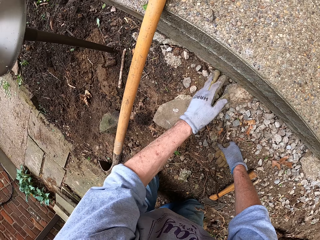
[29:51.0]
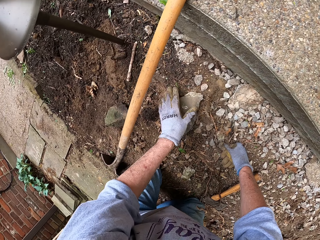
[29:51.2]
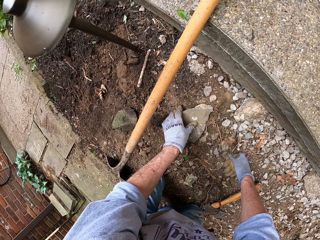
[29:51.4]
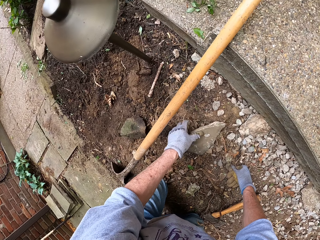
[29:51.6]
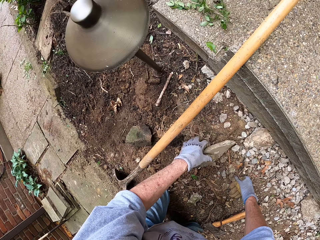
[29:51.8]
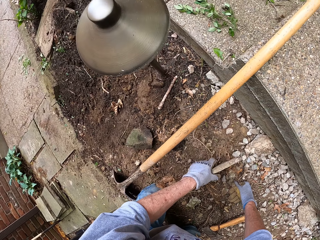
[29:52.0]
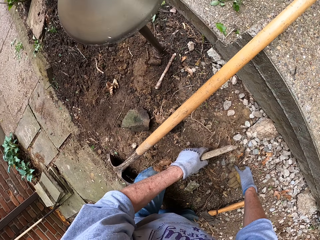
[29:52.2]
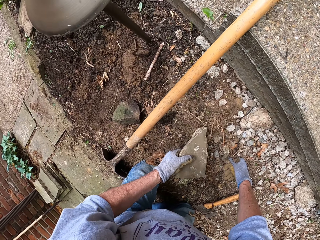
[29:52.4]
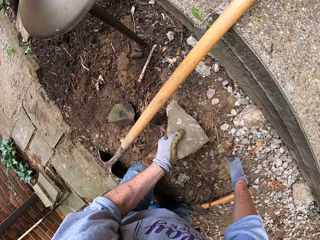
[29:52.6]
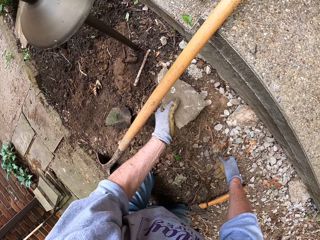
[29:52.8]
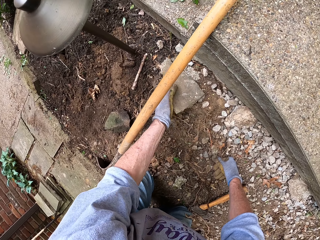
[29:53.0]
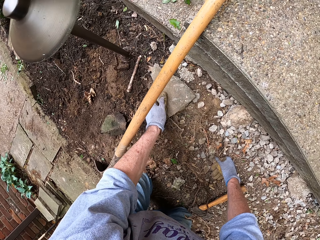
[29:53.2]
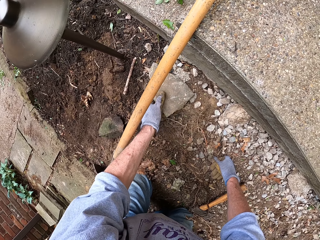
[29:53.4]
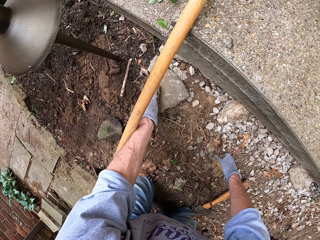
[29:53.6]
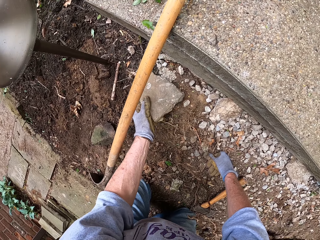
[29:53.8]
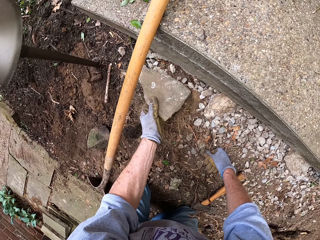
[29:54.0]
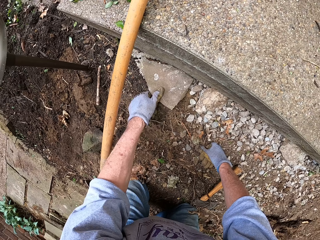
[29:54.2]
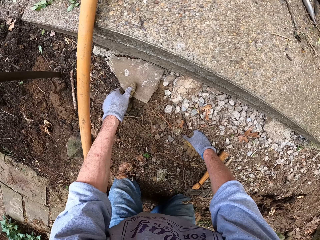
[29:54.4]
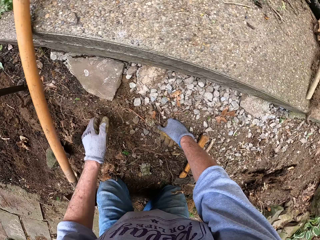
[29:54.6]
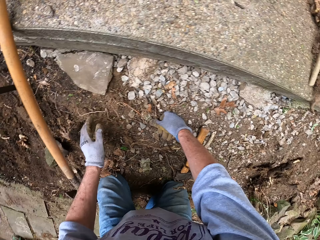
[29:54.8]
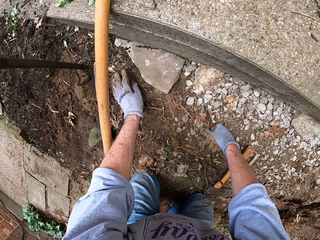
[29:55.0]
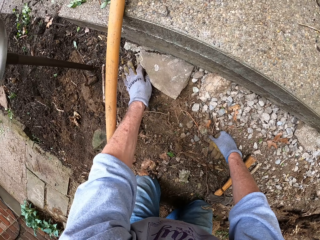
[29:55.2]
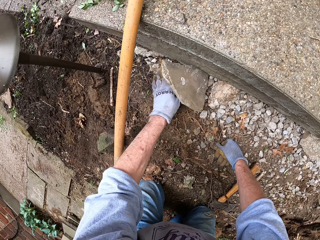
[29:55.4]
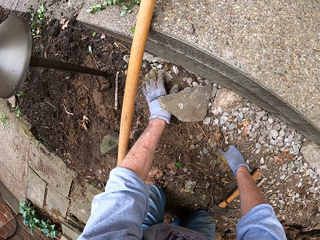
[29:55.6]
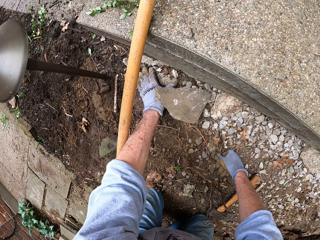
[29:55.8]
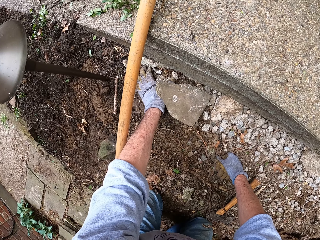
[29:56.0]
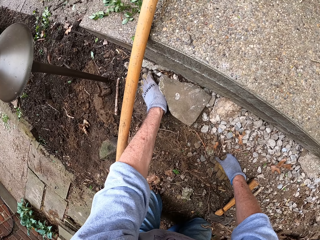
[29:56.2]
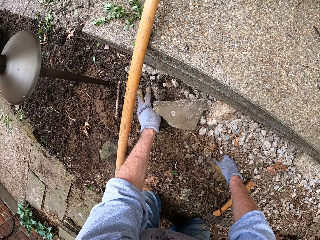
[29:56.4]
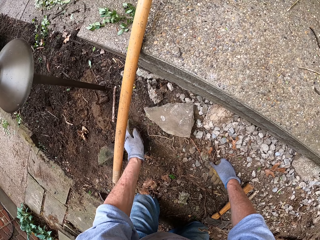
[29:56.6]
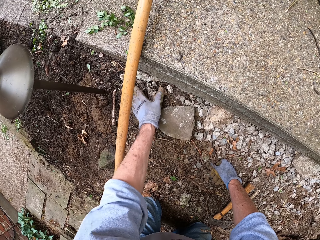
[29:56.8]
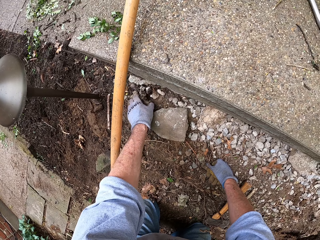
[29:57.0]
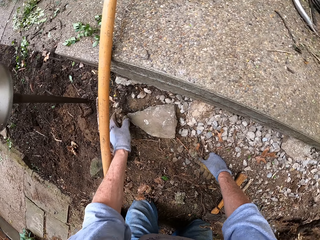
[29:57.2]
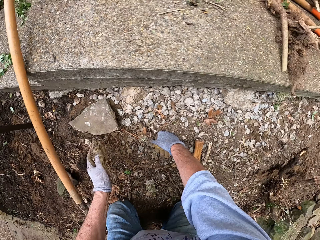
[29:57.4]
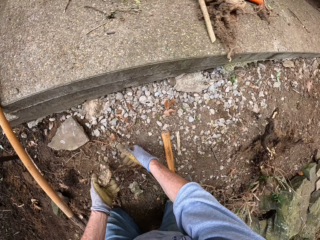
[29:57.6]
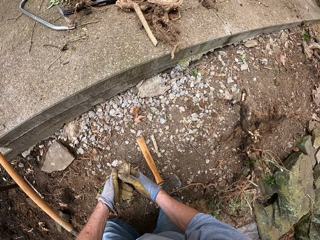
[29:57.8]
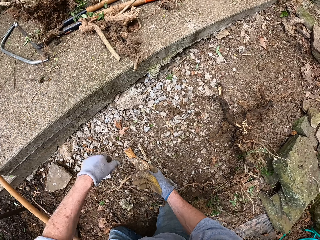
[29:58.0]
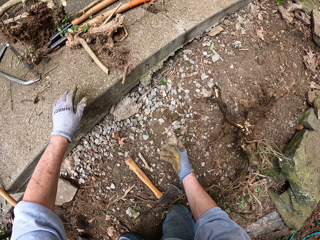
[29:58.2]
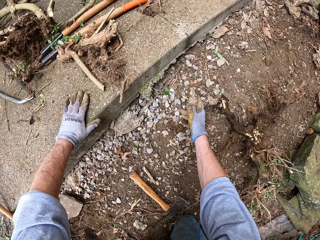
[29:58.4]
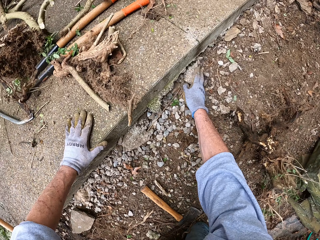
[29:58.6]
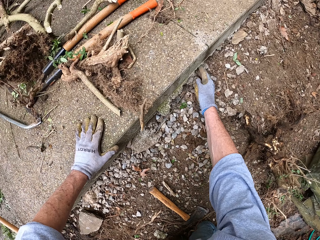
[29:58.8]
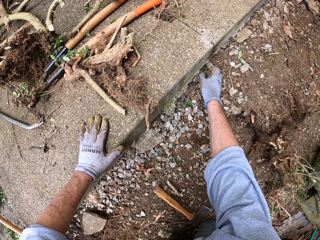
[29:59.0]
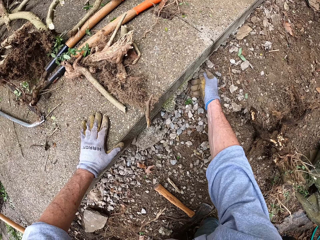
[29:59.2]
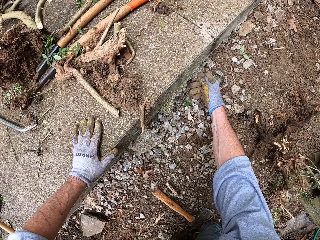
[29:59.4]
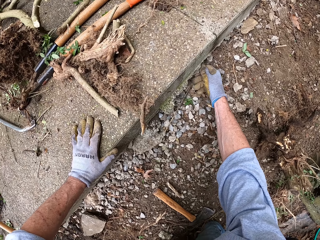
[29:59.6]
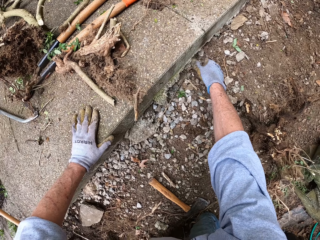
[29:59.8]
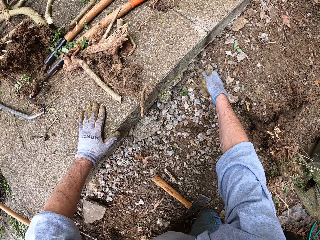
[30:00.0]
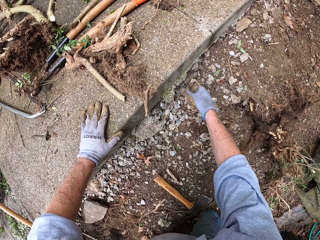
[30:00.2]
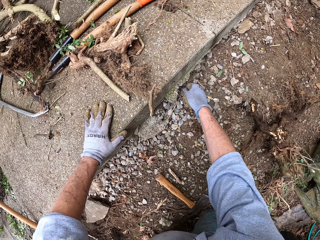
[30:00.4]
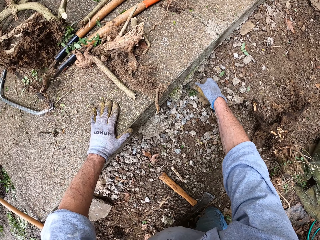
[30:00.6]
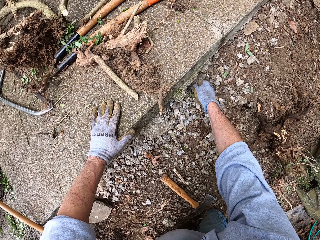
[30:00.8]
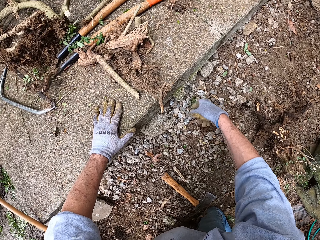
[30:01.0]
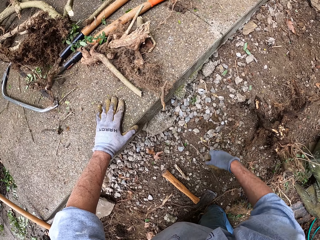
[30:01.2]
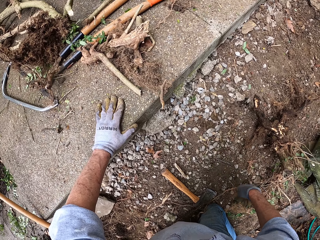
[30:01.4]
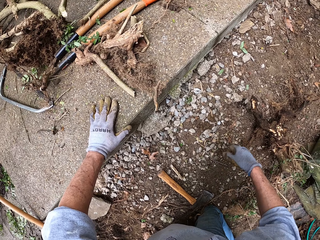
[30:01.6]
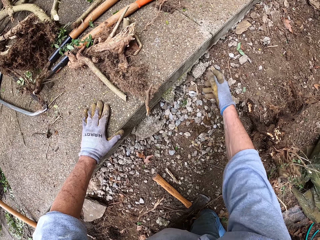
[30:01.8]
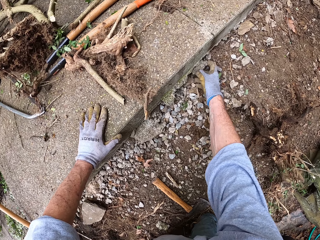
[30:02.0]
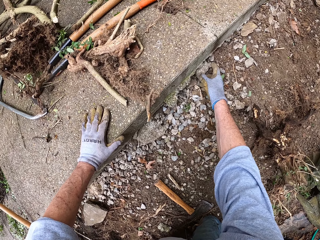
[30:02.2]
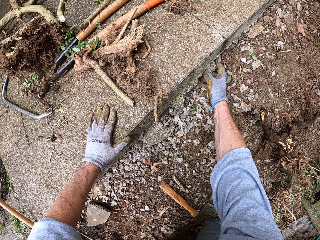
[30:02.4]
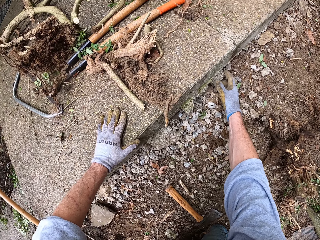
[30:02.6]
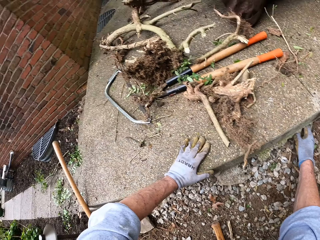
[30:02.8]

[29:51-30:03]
The camera wearer picks up a big stone from the ground with his left hand. He drops the stone on the ground. He adjusts the stones with his left hand. He spreads small stones under the footpath. He packs small stones into the hole with his right hand.

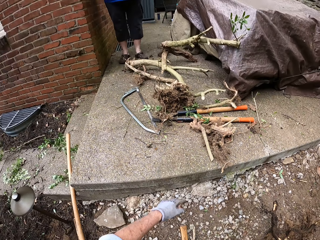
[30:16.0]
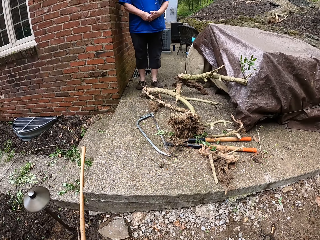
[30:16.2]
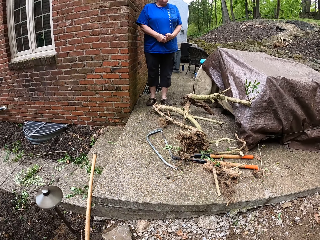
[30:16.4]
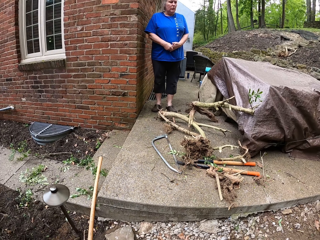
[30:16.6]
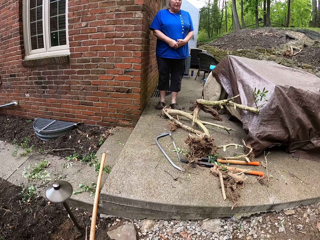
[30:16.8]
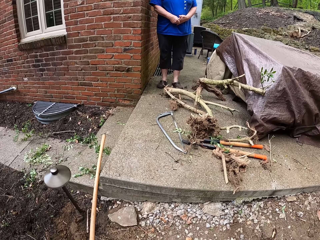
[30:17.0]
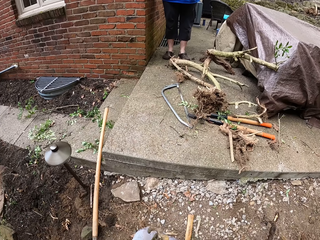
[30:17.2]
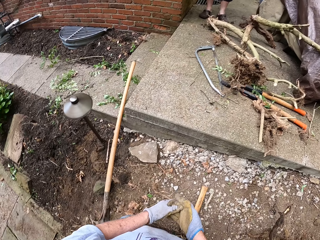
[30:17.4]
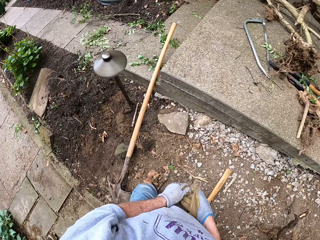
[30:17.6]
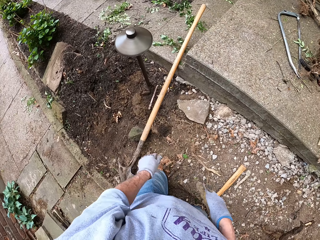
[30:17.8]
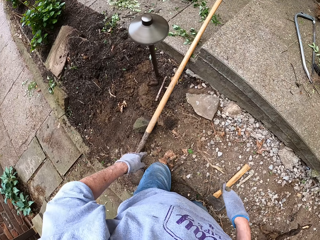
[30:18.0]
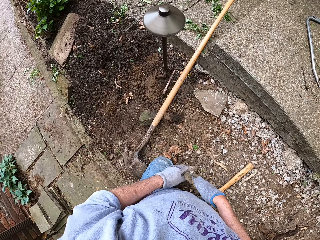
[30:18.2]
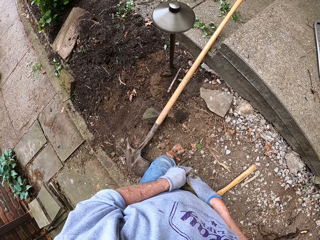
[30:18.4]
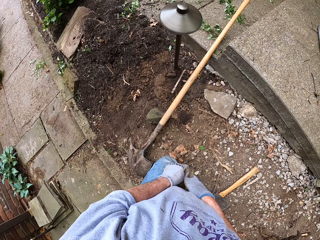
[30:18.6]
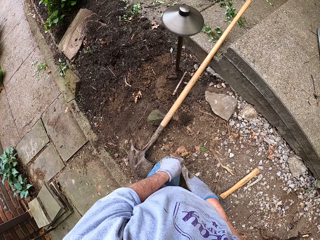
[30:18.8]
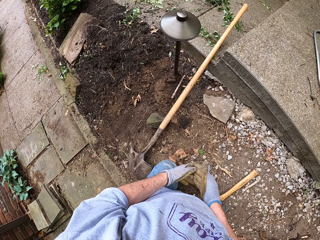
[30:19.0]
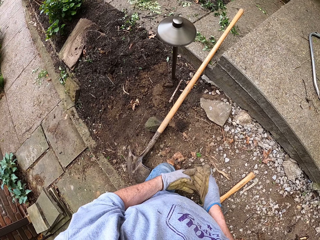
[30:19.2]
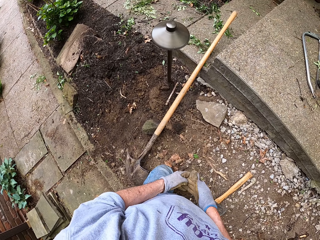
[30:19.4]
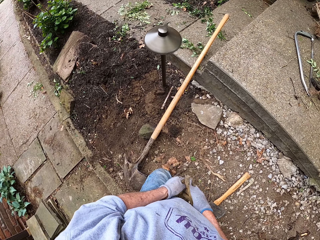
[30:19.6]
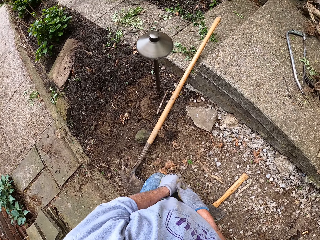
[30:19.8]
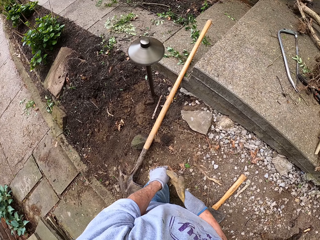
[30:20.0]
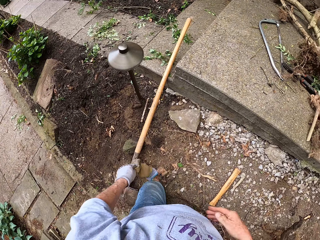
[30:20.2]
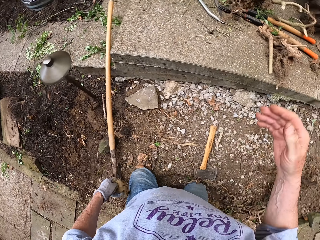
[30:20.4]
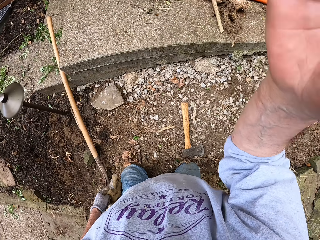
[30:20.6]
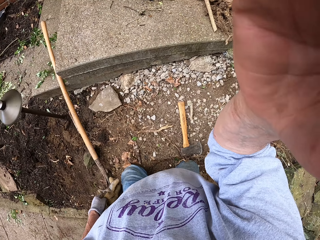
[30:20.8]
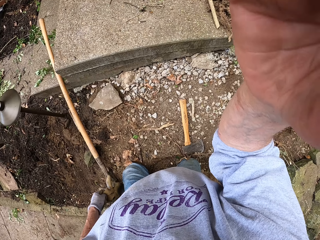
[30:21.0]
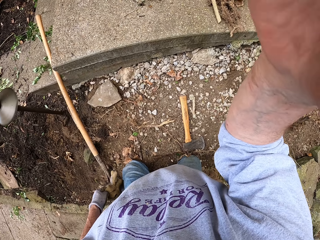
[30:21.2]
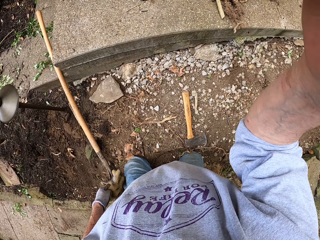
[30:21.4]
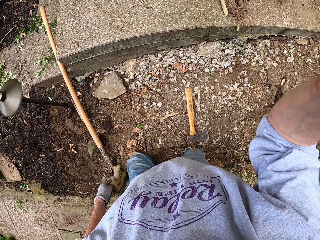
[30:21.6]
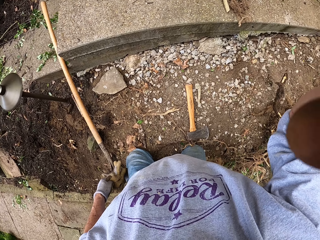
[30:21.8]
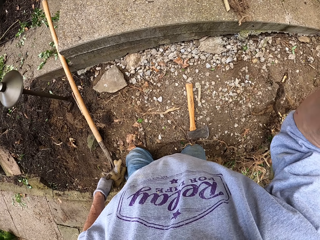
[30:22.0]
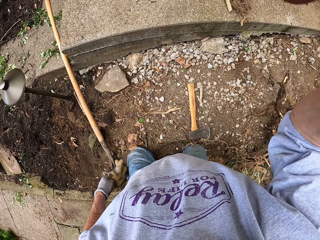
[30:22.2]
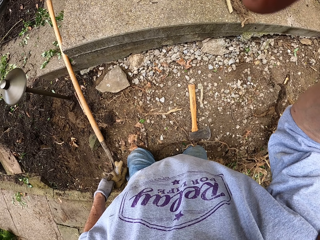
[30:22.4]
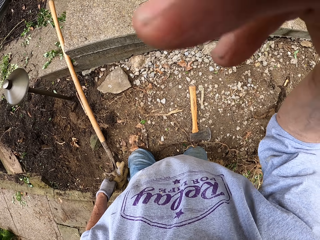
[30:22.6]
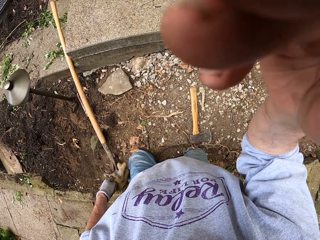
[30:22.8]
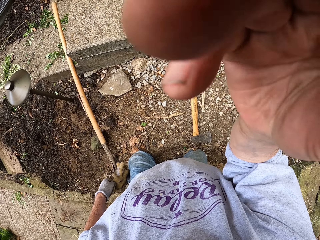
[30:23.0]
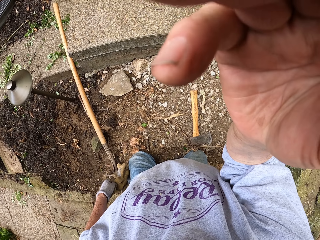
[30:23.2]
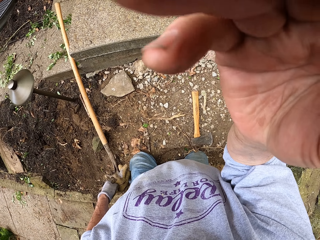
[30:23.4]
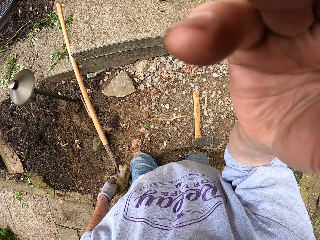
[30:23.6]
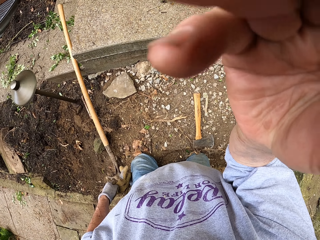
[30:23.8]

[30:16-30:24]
The camera wearer removes the hand glove from his right hand. He touches something.
